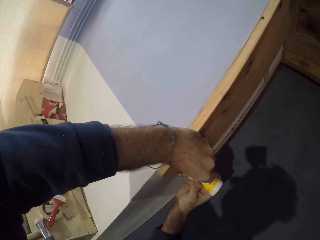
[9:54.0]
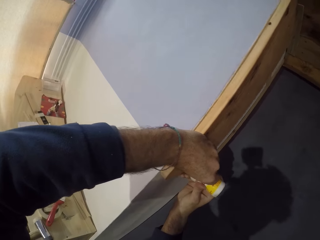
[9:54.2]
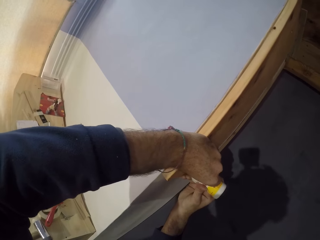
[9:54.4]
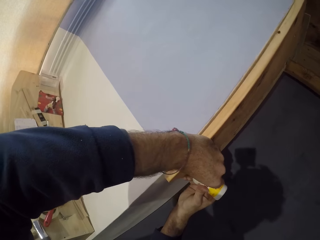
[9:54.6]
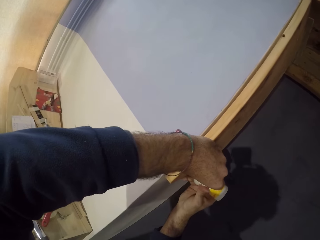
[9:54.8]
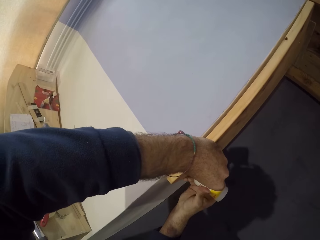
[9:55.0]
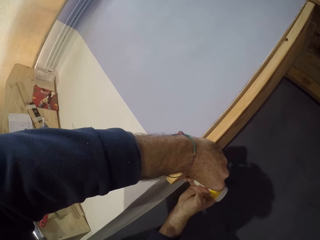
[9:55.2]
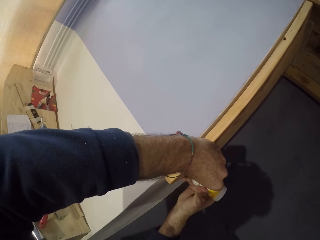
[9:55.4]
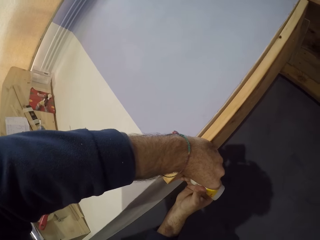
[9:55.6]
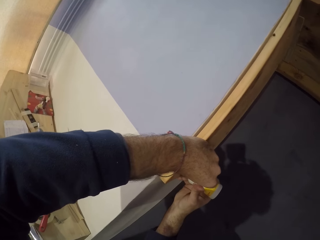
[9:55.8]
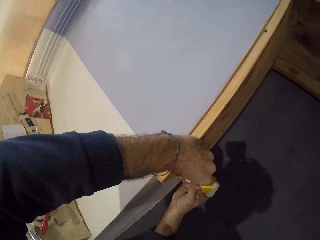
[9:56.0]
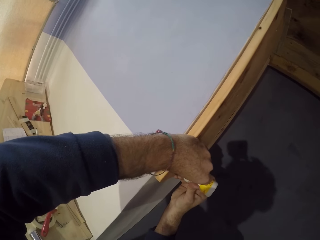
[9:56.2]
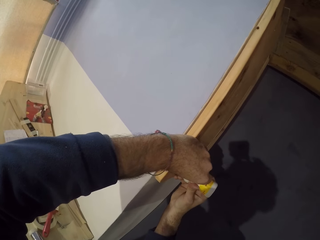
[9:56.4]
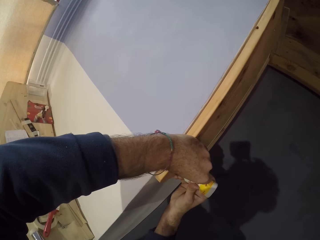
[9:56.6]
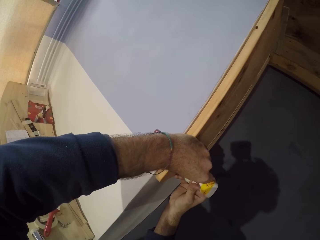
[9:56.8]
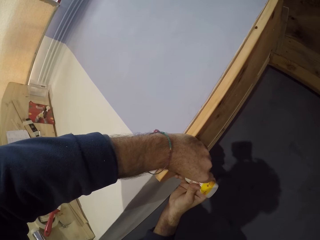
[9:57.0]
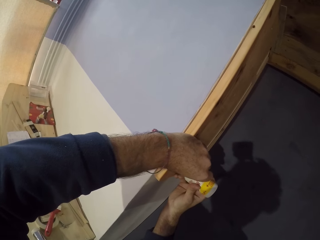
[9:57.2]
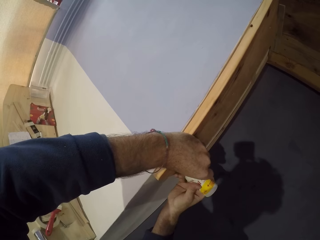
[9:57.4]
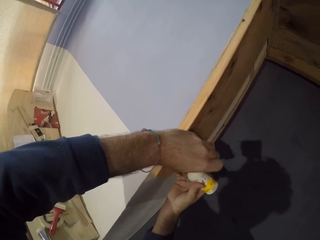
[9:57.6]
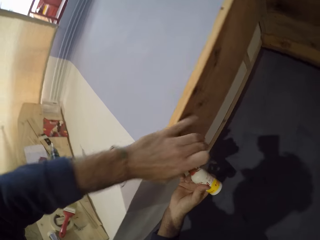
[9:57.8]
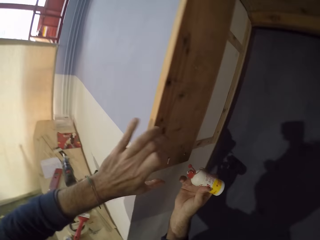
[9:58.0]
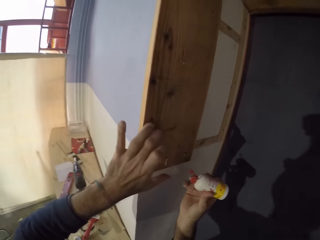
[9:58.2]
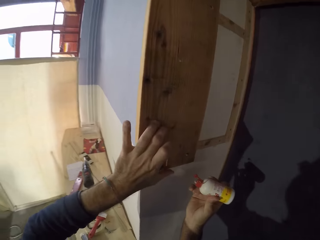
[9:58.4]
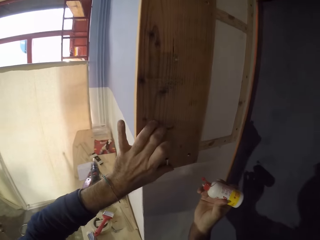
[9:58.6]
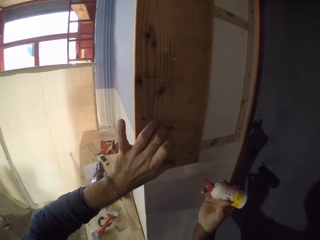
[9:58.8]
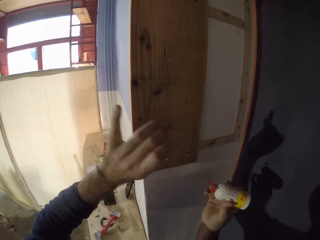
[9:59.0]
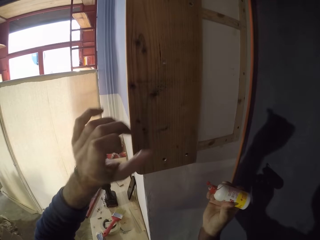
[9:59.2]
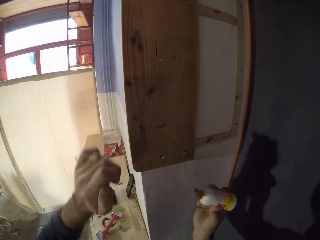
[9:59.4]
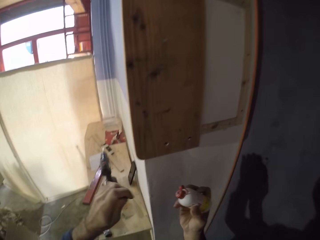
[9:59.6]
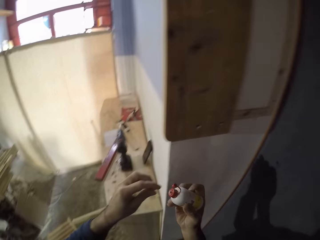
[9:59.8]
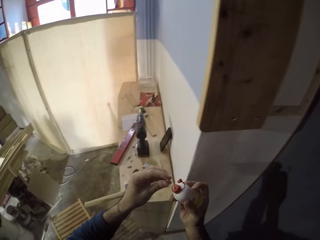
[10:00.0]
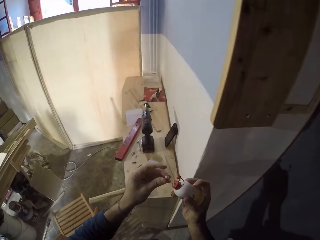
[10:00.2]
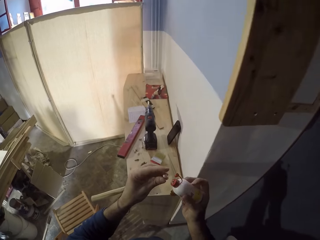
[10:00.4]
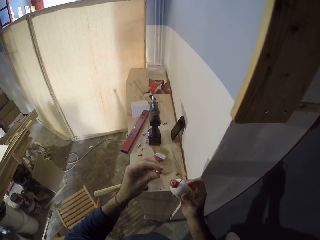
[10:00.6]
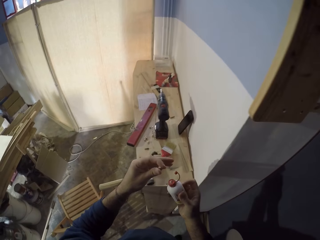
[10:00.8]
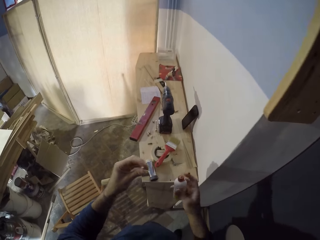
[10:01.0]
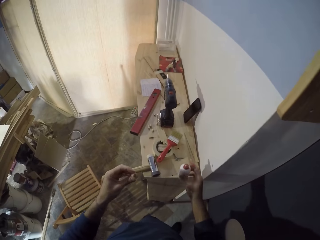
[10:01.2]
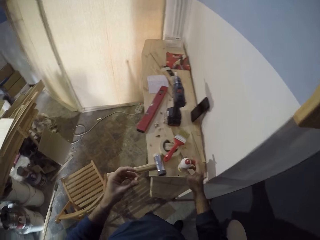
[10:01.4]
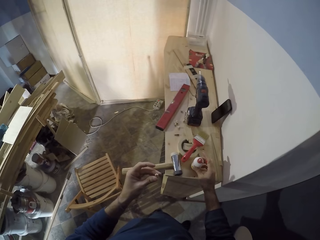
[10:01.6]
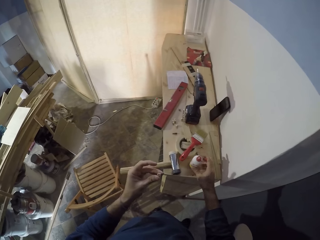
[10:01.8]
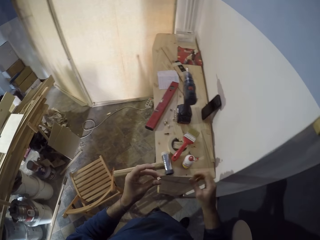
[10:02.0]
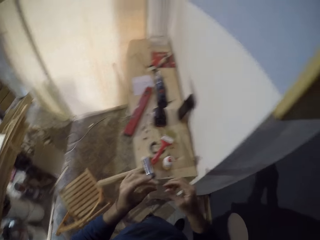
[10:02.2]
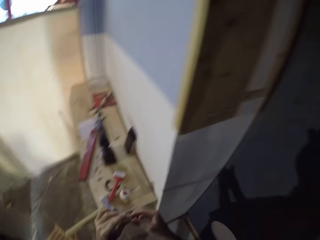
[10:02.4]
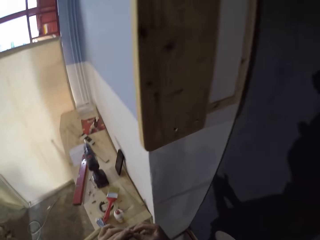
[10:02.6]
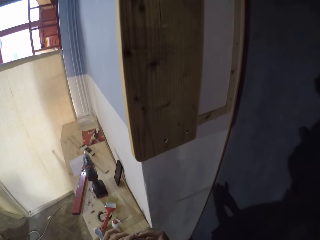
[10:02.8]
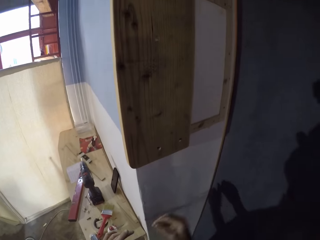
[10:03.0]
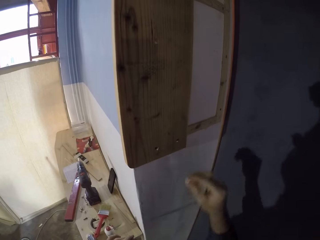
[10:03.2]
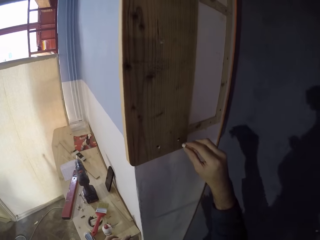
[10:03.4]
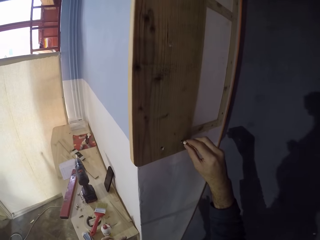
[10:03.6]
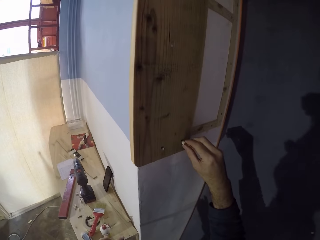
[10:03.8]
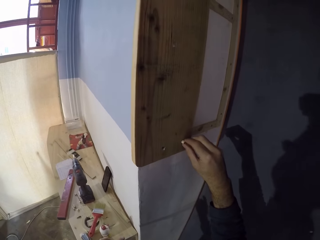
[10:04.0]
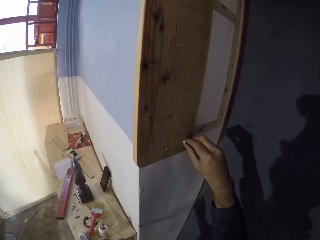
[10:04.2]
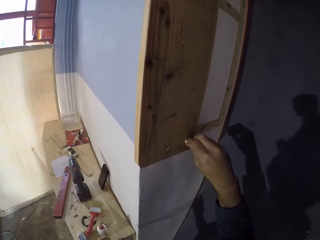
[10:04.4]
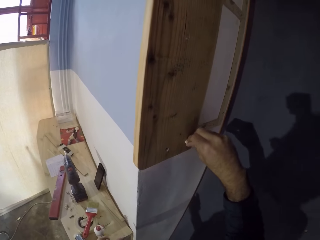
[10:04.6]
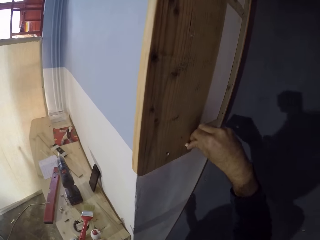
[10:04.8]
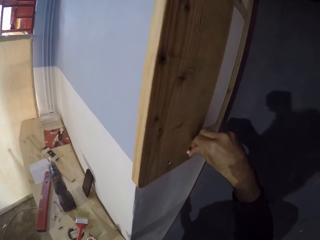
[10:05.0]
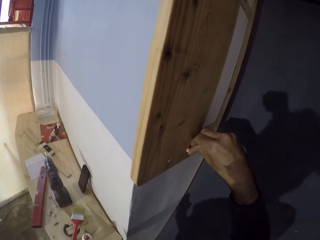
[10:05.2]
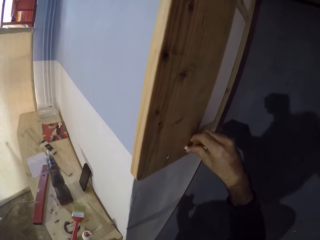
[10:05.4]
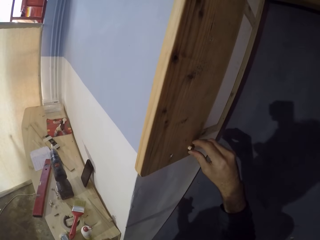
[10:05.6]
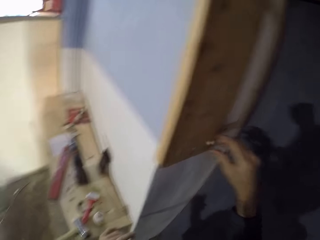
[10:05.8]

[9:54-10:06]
The camera wearer moves both hands. He adjusts the gum in the wooden frame with his left hand. He touches the wood glue. He wipes the wood glue from the wood. He moves both hands. He moves the bottle of wood glue. He places the gum container in his right hand on the bench. He moves both hands. He passes the wooden pin in his left hand to his right hand. He looks at the wood. He lifts the right hand. He inserts the wooden pin in his left hand in the hole of the wooden frame.

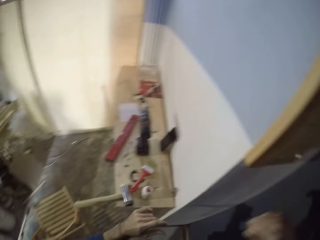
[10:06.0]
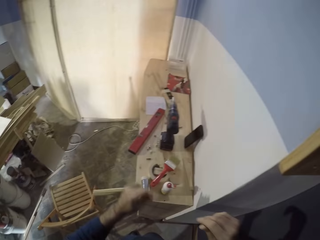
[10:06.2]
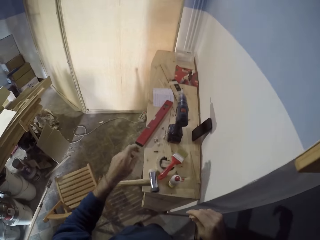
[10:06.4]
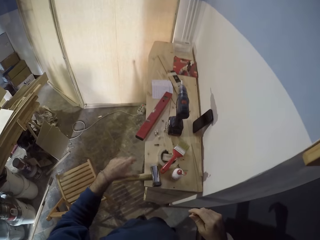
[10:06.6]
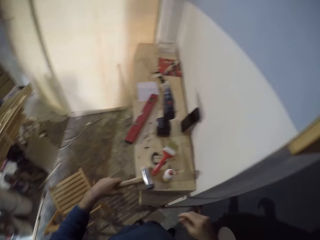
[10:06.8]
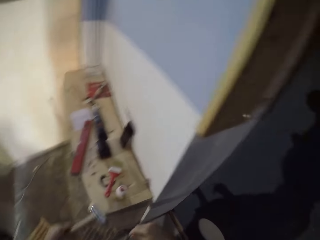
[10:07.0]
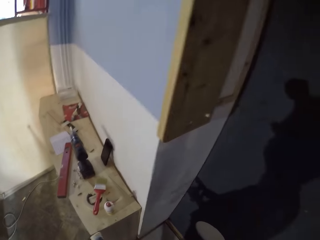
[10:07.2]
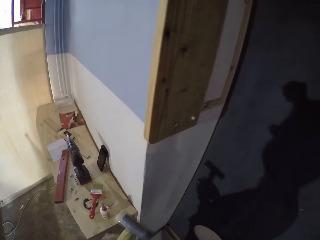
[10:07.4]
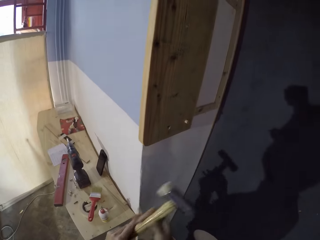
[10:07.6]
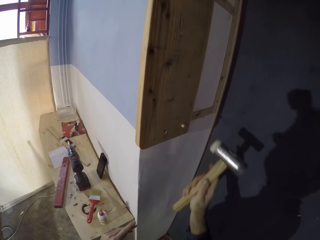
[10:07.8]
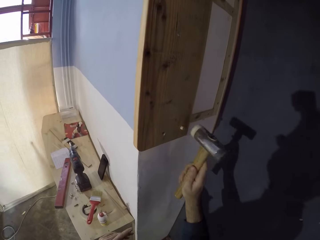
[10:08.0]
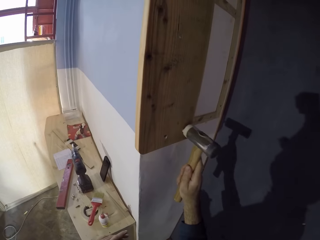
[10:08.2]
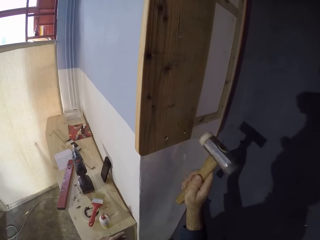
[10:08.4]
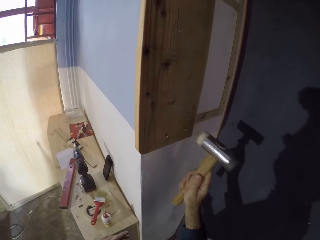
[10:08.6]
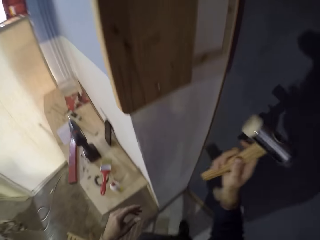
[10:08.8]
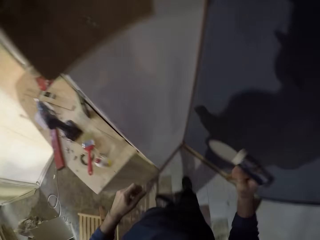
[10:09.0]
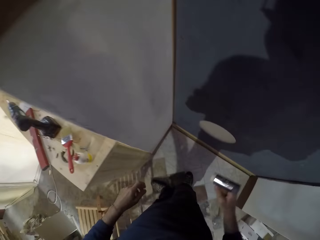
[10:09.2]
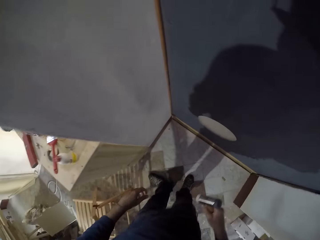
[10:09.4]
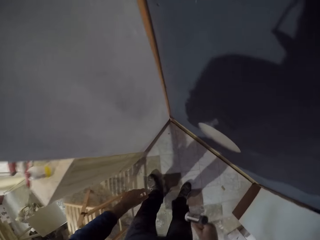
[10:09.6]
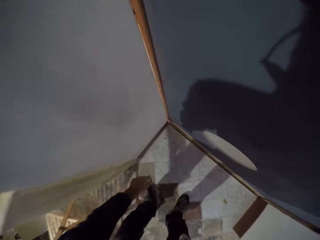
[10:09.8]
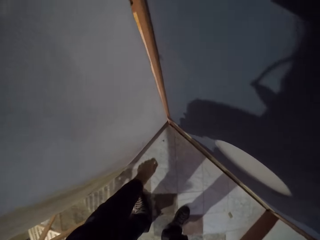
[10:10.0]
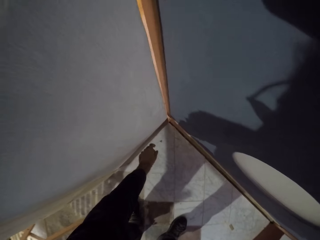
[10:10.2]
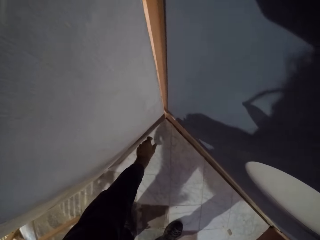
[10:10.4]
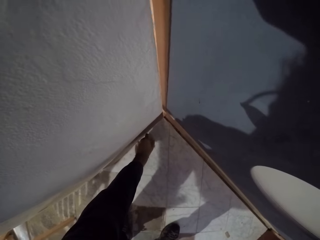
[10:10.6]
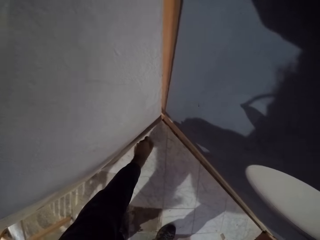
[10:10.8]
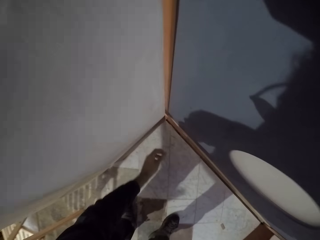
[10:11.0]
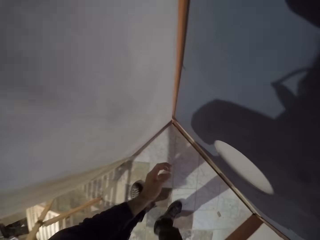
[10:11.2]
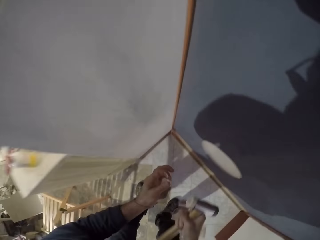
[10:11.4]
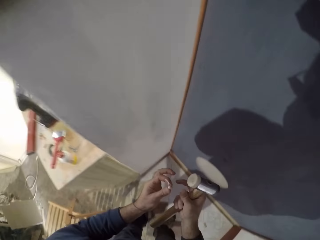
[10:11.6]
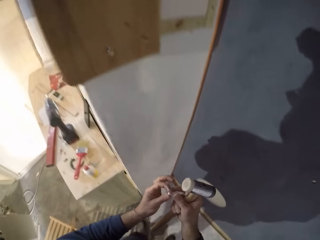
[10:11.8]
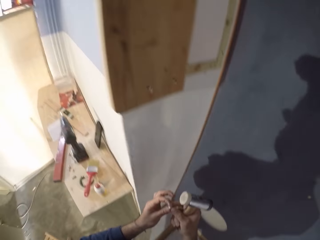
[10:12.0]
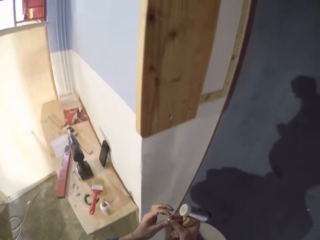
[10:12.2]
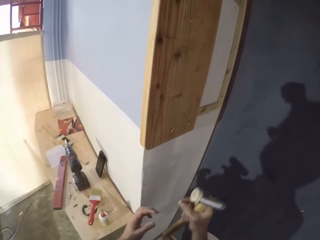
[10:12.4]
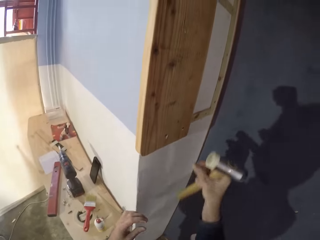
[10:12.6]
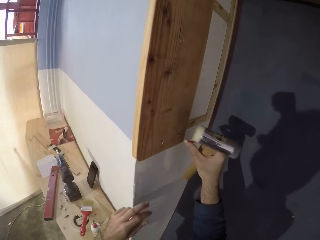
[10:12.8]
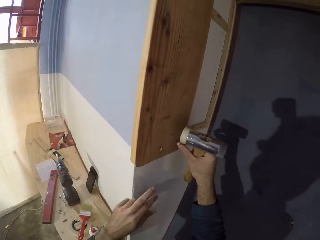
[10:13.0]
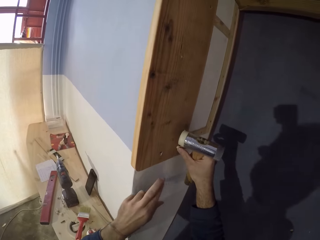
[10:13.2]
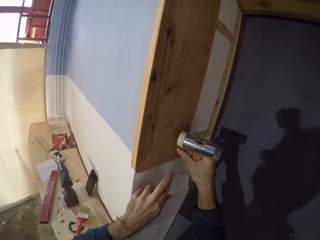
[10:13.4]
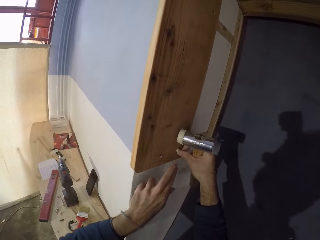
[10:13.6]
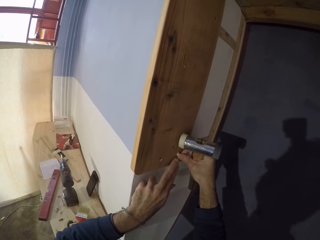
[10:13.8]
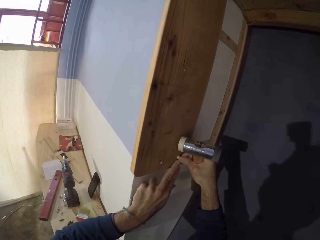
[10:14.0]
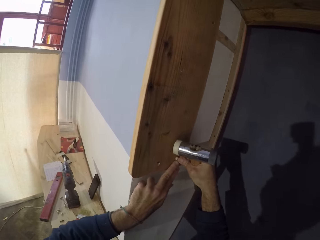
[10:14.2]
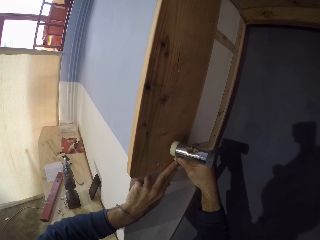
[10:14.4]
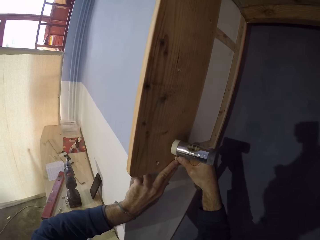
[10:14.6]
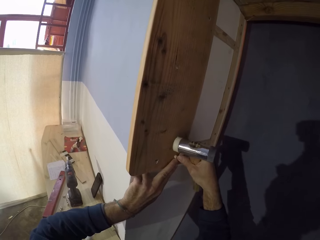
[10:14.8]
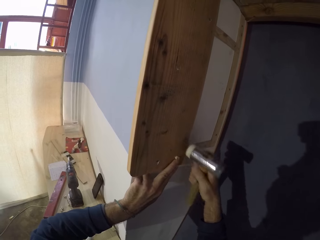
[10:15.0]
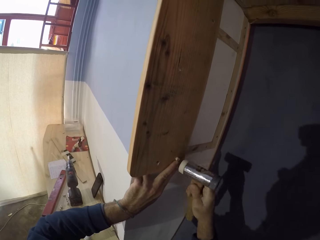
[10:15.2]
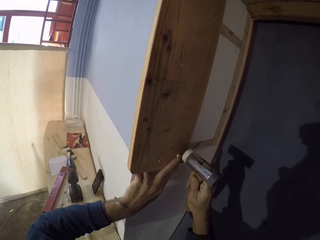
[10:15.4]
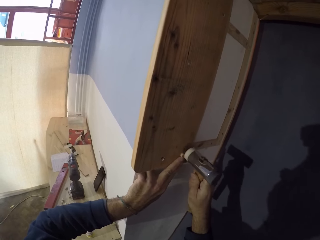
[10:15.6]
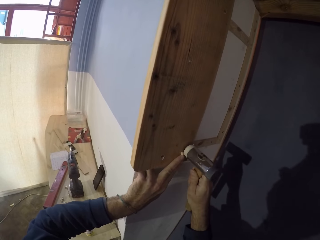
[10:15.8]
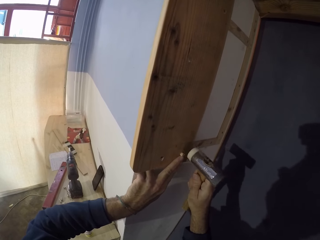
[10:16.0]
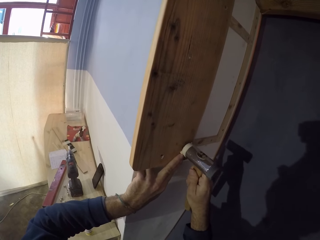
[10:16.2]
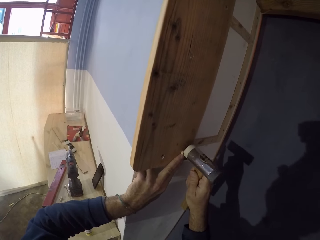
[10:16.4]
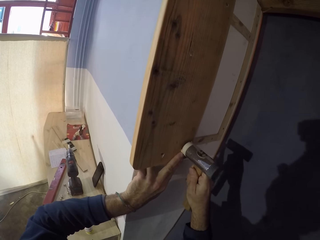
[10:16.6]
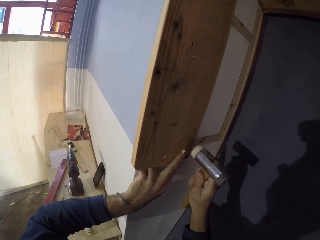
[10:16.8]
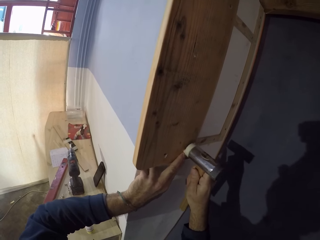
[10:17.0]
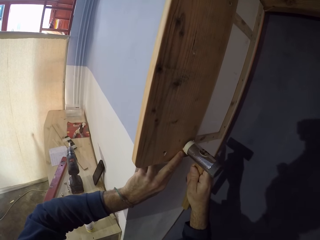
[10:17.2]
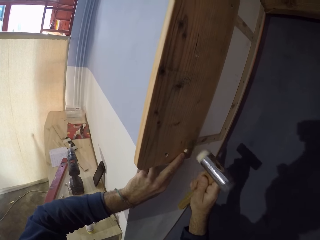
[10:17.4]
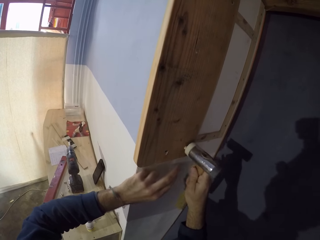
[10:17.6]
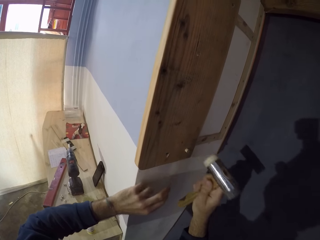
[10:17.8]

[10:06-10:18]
The camera wearer moves both hands. He picks up a hammer on the bench with his left hand. He passes the hammer in his left hand to his right hand. He lifts the hammer. He nails the wooden pin with the hammer in his right hand. He moves the hammer. He makes a step. He picks up the wooden pin or nail on the floor with his left hand. He lifts something. He looks at the nail. He passes the wooden pin in his left hand to his right hand. He lifts the nail. He inserts the wooden pin in his left hand in the hole of the wooden frame. He holds the wooden pin in the wooden frame with his left hand. He nails the wooden pin with the hammer in his right hand.
